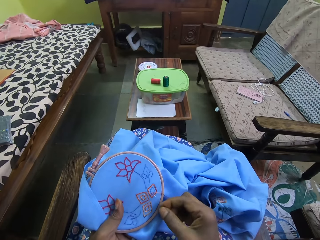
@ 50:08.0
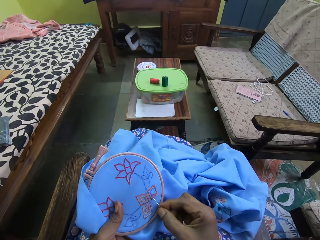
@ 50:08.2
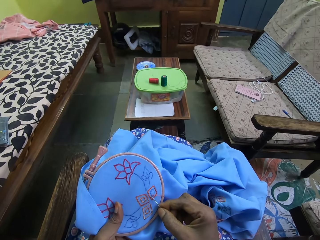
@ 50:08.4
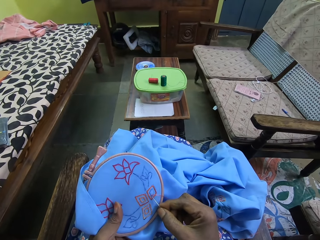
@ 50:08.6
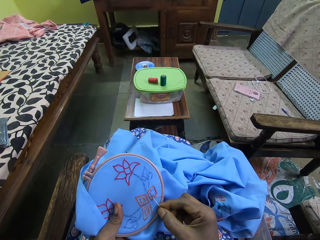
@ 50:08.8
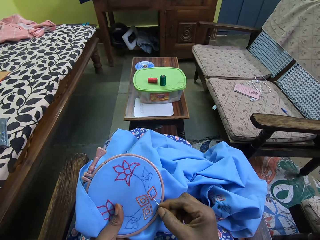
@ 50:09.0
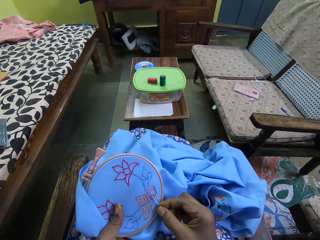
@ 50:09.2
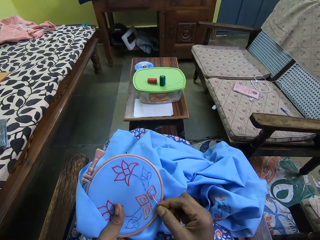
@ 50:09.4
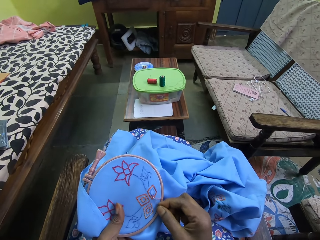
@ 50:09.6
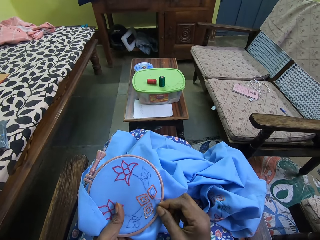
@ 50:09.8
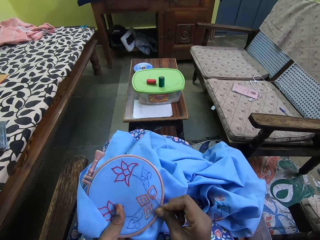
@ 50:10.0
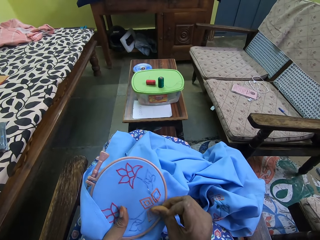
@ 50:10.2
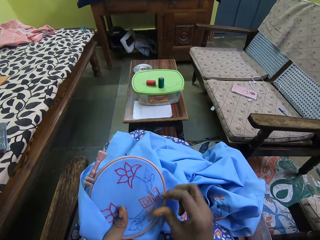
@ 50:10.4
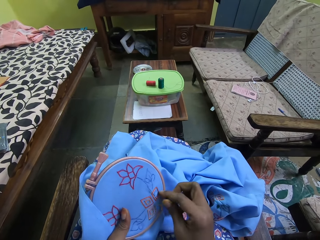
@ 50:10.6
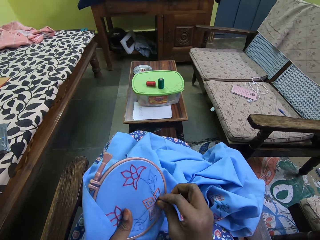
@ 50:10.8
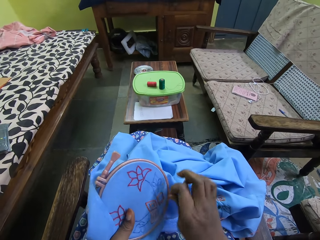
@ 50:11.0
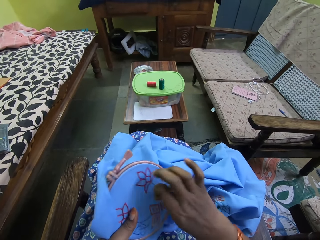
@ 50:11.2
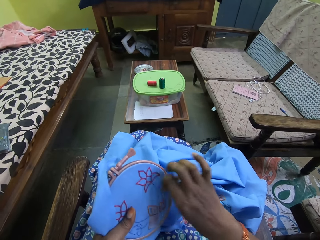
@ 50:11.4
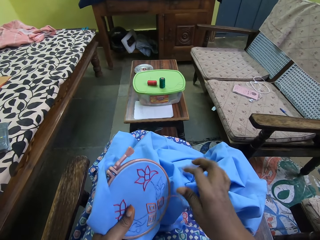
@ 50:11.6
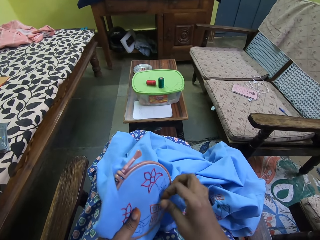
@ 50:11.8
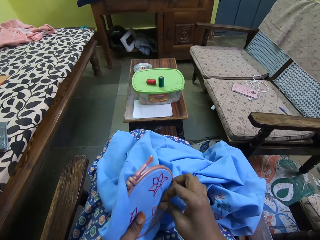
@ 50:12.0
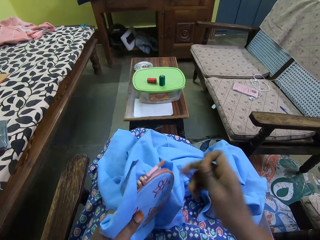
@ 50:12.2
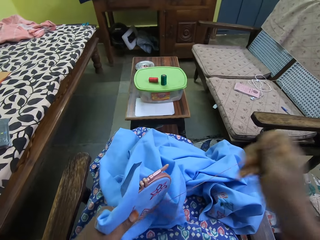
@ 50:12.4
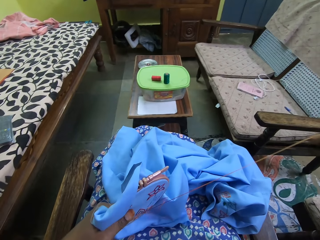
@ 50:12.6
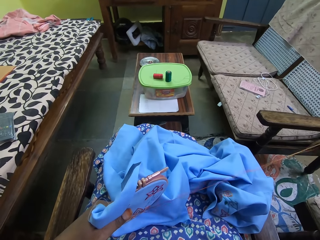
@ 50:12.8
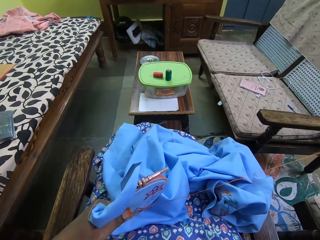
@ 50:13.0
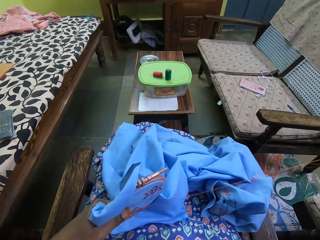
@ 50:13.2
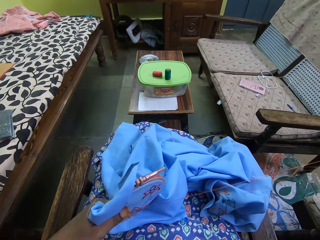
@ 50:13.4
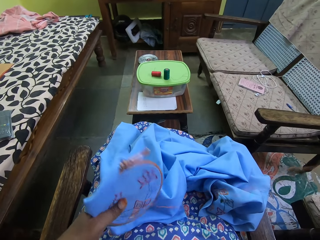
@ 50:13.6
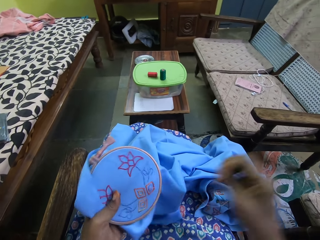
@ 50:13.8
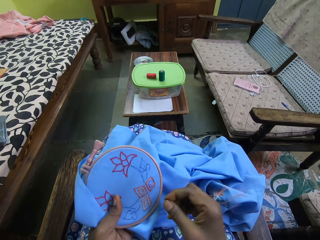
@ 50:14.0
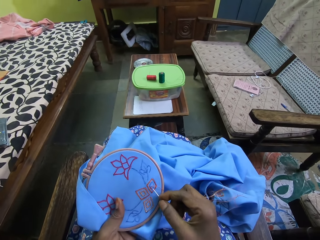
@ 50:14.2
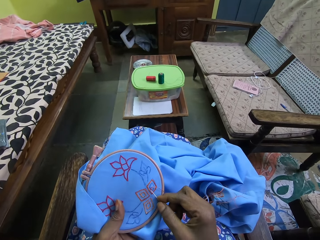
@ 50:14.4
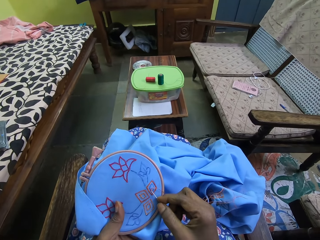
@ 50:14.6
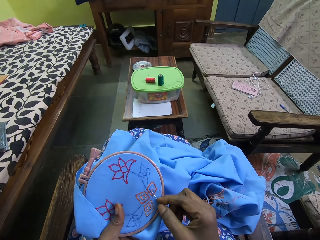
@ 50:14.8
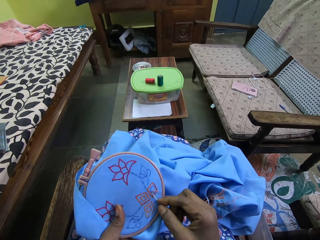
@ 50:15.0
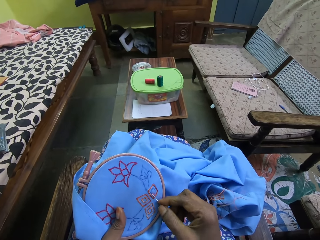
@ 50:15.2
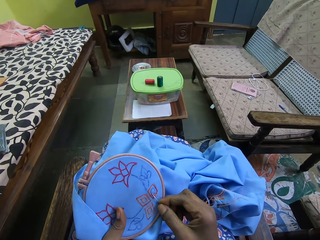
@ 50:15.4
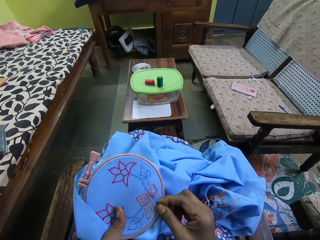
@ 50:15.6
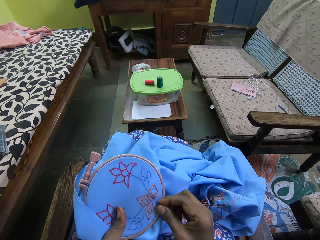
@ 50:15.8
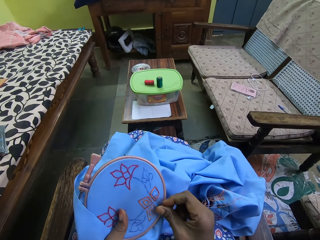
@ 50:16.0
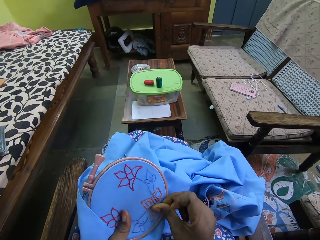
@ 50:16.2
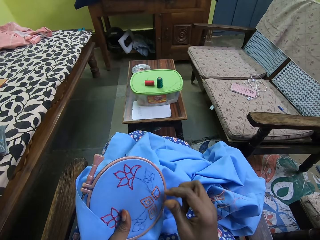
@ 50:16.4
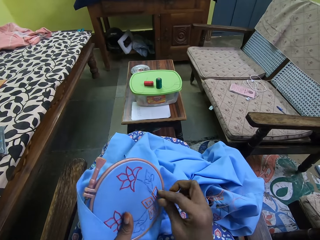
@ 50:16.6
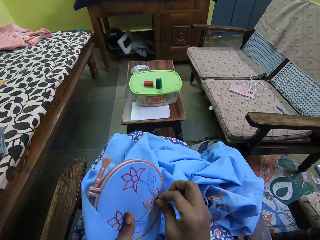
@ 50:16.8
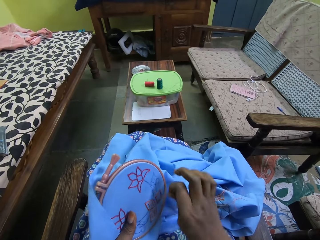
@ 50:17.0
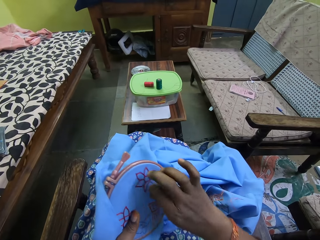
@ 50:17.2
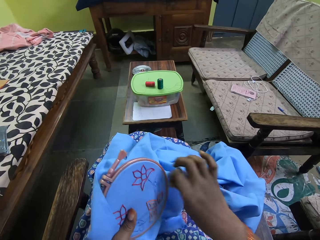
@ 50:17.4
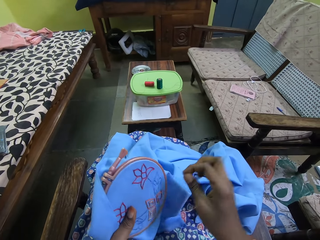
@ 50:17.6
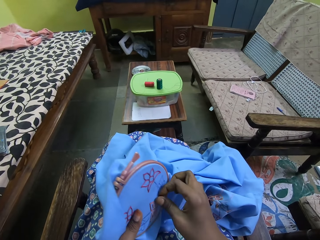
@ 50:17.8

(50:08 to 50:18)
The camera wearer sews fabric with a needle. They sew the fabric with the needle again.

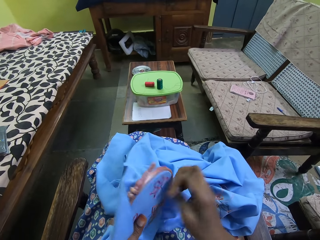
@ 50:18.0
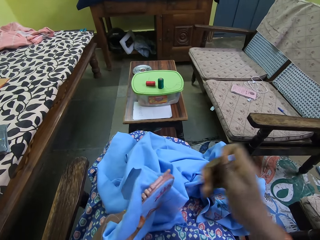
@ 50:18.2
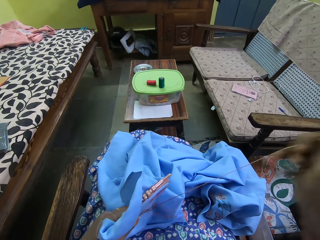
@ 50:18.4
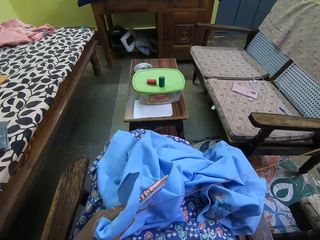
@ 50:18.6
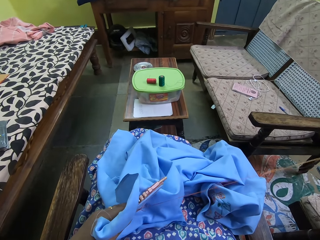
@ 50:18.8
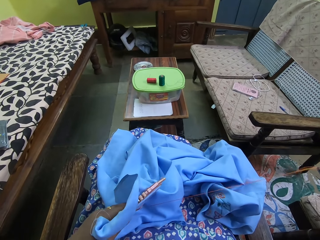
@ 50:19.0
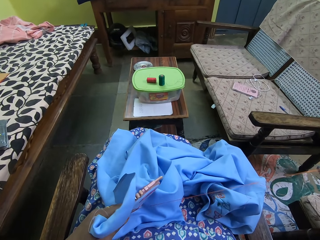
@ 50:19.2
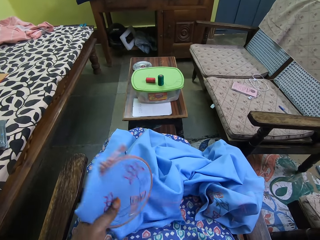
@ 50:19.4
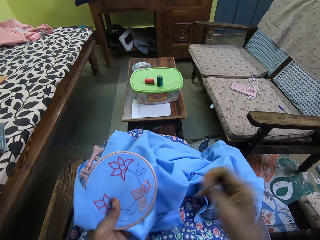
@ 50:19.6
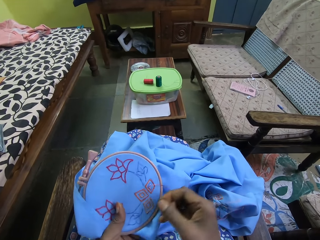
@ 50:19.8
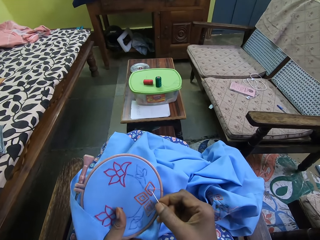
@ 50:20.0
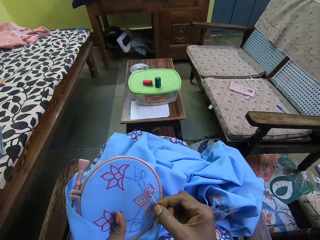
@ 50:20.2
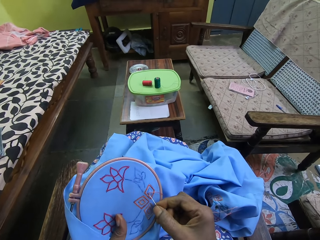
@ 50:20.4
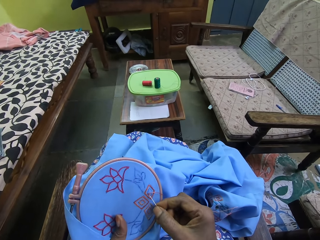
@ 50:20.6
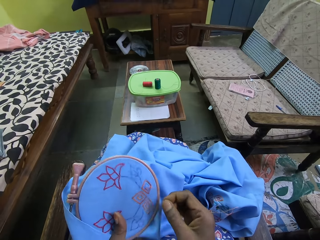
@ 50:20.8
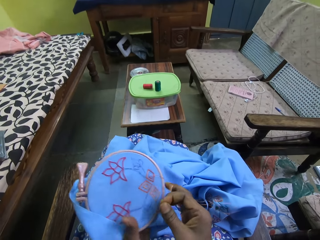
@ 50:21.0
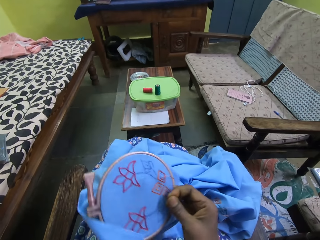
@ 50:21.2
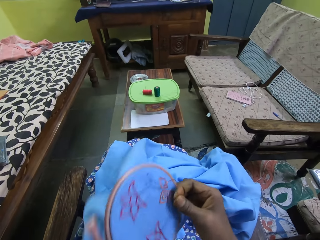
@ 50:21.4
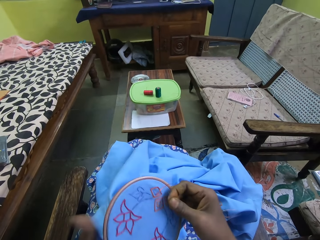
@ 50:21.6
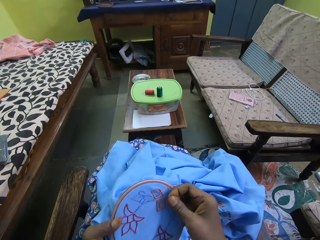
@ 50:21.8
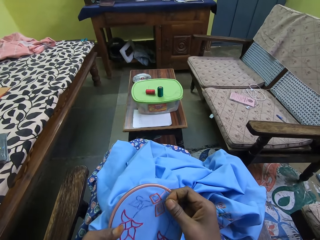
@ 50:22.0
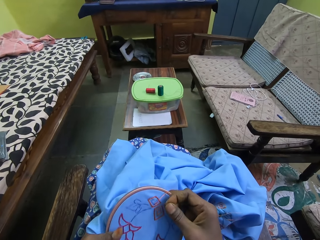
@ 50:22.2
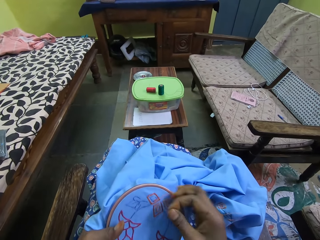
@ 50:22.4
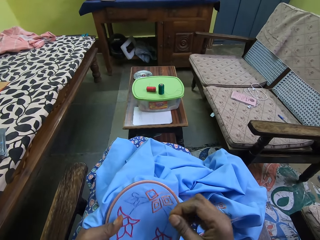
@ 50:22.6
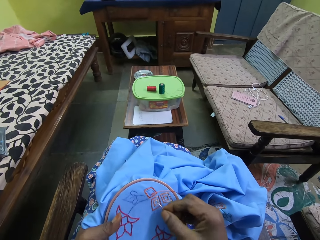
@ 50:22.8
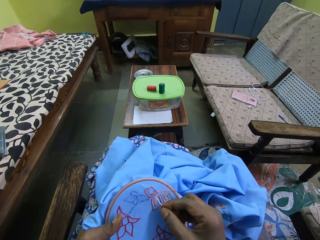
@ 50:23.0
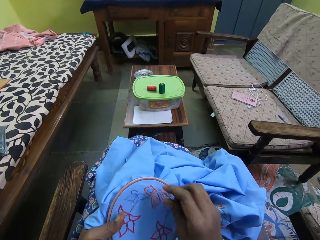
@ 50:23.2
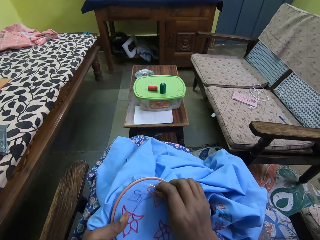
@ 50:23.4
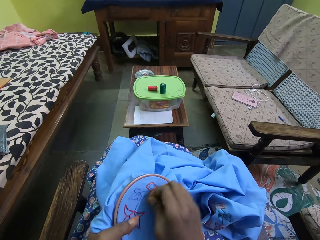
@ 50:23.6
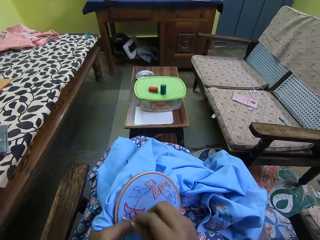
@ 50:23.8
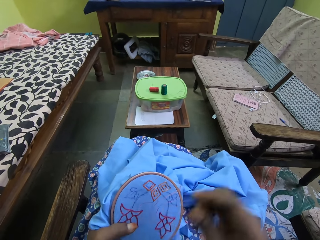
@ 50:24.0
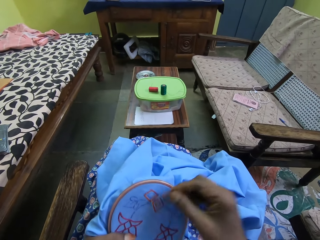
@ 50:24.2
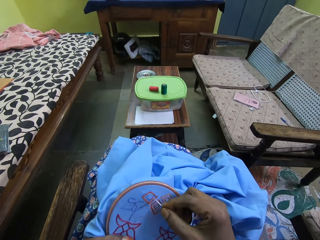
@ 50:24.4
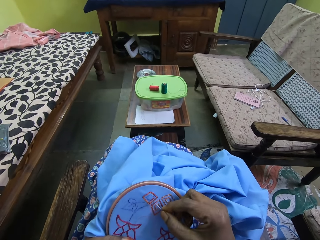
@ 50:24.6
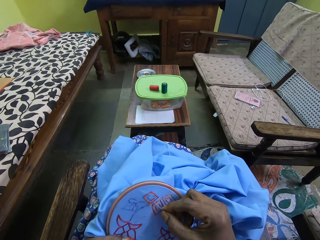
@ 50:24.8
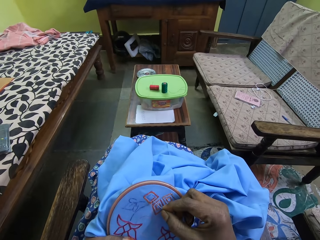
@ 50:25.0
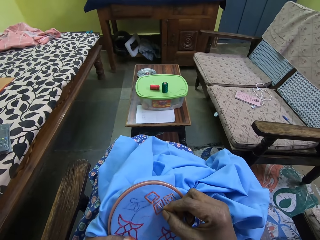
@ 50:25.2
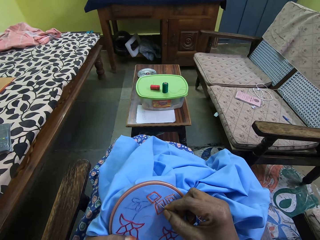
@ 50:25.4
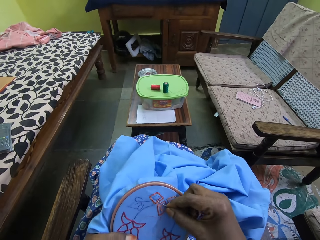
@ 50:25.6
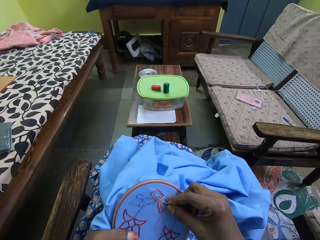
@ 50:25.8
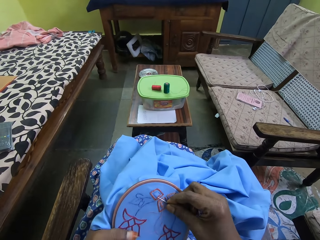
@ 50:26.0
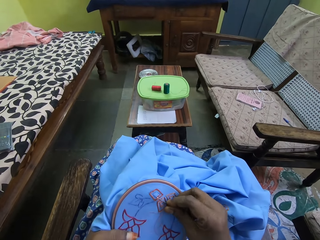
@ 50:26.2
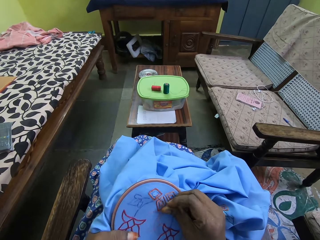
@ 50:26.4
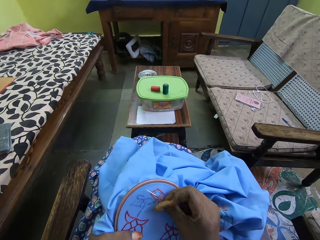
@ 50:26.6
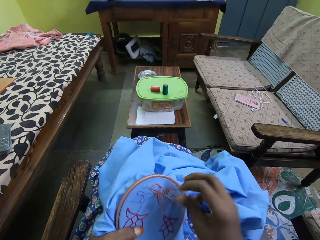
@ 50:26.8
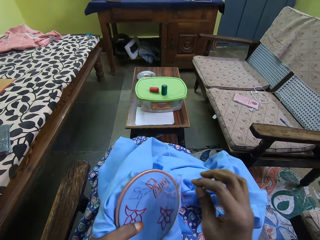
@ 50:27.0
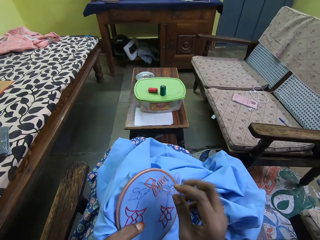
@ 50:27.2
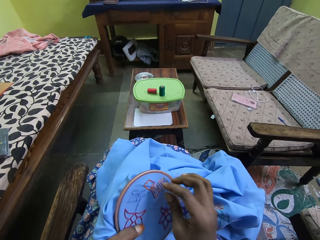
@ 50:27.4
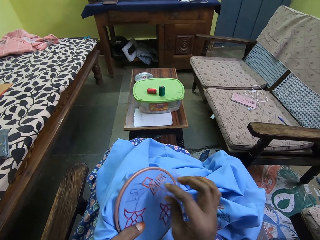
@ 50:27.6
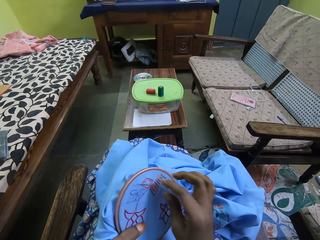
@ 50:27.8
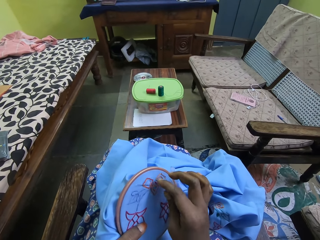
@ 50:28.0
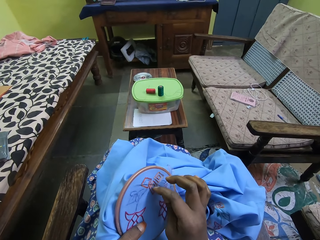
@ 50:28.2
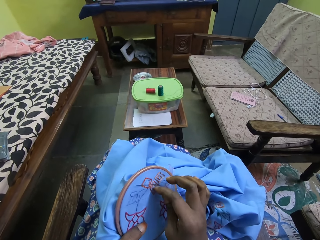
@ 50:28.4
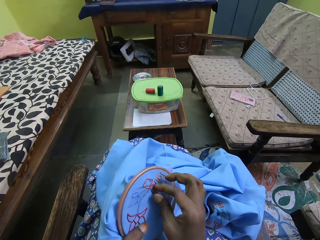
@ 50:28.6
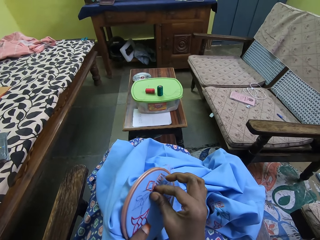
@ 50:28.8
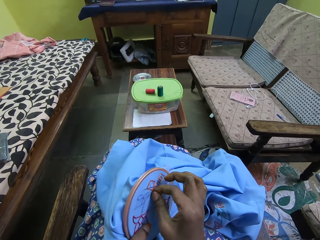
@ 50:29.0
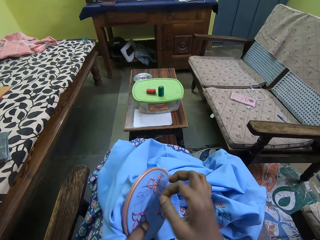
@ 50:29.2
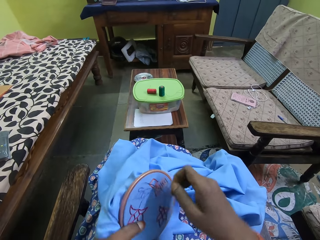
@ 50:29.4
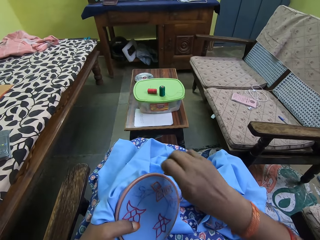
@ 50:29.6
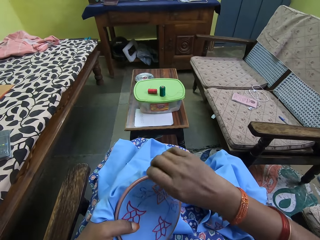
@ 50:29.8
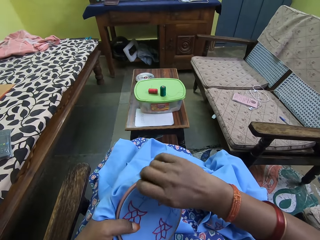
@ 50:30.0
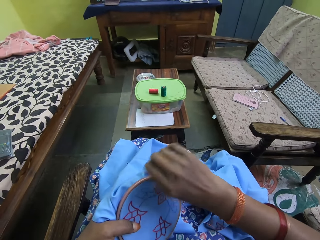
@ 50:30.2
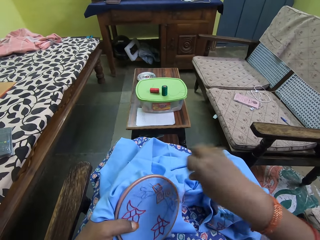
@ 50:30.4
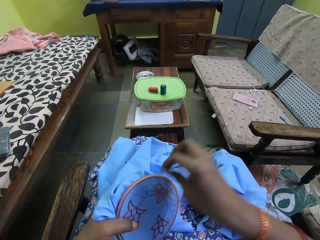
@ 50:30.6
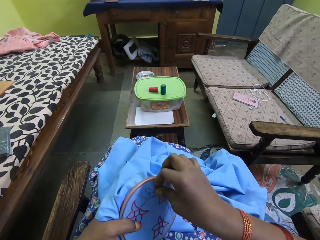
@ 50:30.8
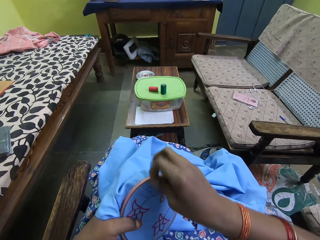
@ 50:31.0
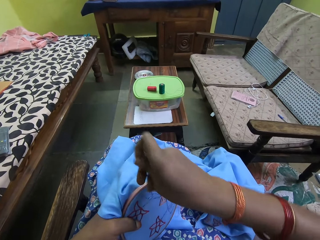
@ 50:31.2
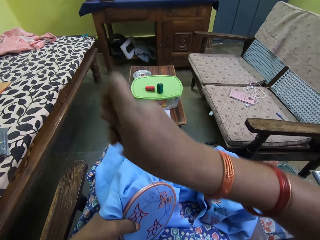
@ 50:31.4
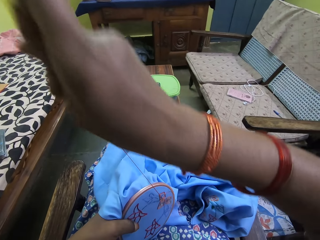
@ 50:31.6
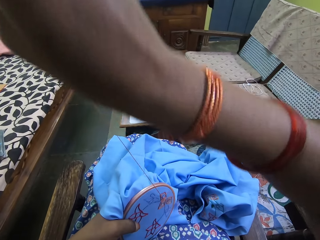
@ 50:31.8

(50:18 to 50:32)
The camera wearer sews fabric with a needle. She turns the fabric with both hands. She places the needle in her right hand on the fabric in her left hand. She embroiders on the fabric in her left hand with the needle in her right hand.
